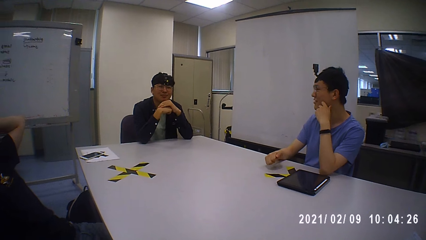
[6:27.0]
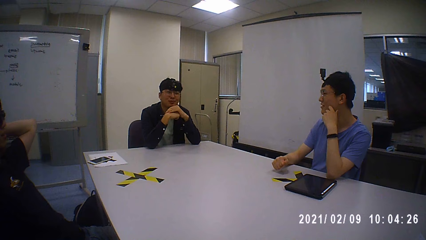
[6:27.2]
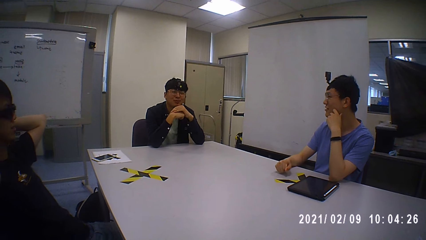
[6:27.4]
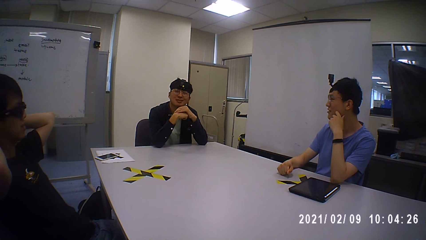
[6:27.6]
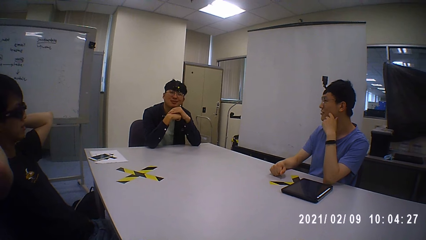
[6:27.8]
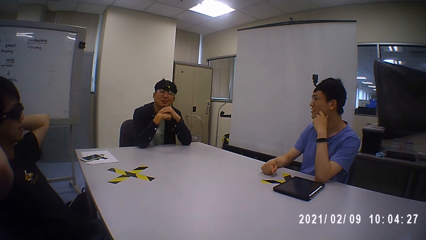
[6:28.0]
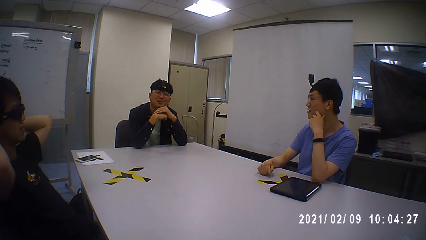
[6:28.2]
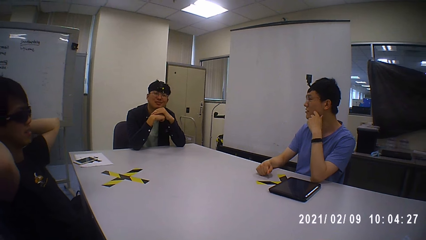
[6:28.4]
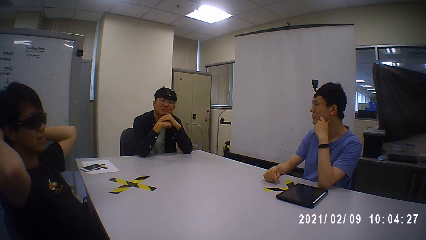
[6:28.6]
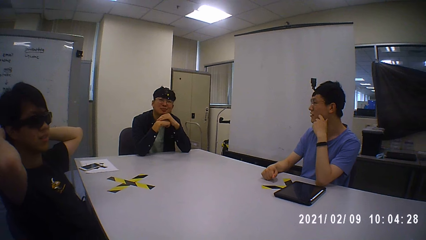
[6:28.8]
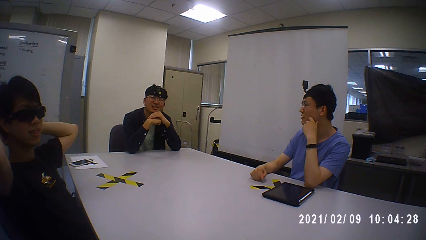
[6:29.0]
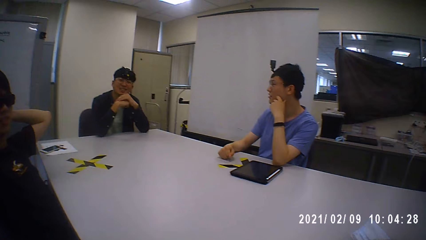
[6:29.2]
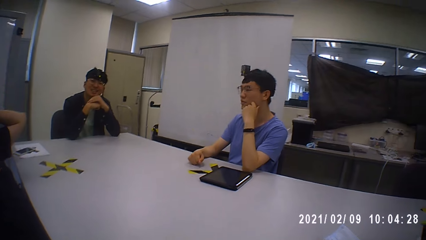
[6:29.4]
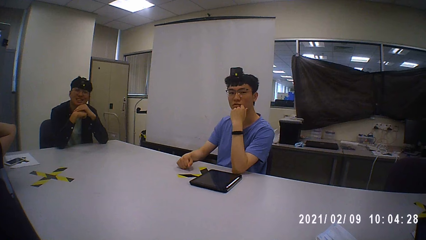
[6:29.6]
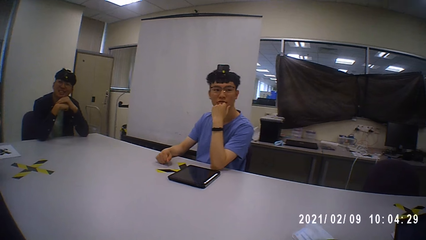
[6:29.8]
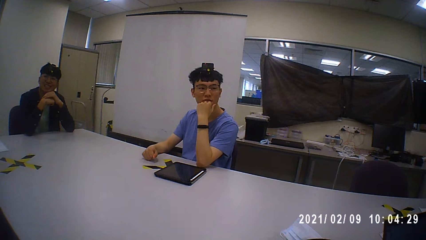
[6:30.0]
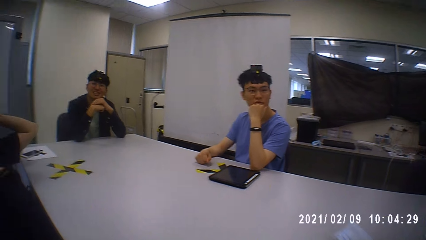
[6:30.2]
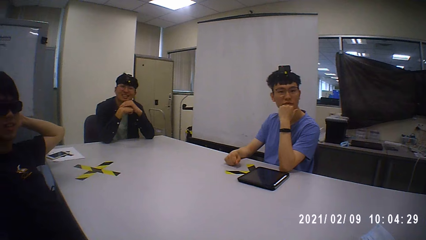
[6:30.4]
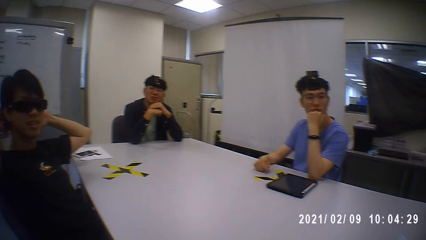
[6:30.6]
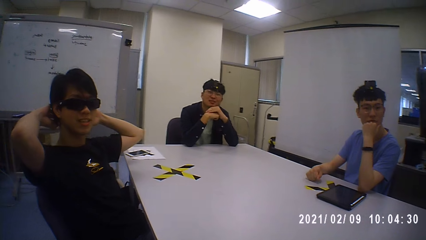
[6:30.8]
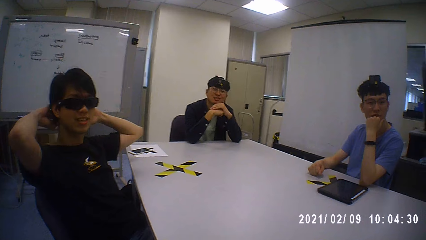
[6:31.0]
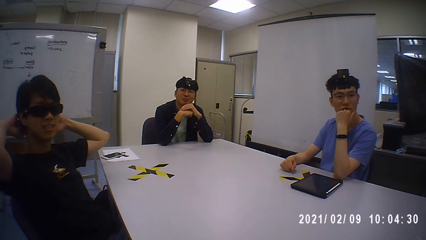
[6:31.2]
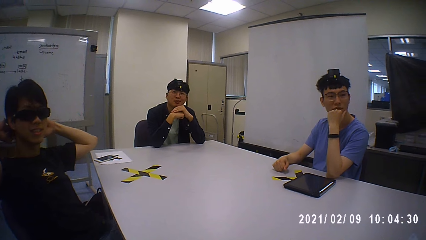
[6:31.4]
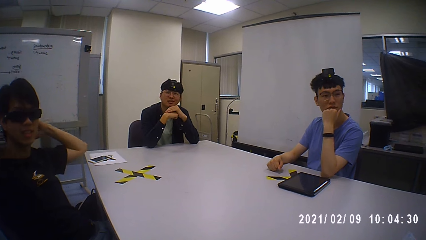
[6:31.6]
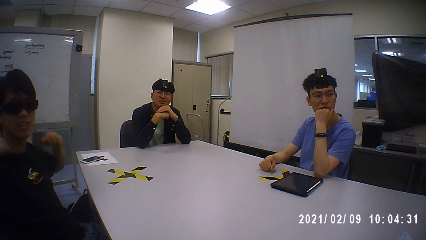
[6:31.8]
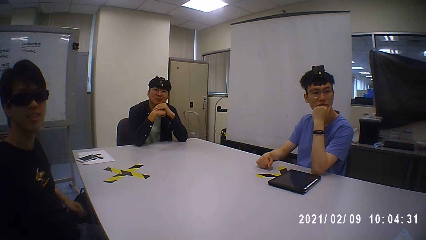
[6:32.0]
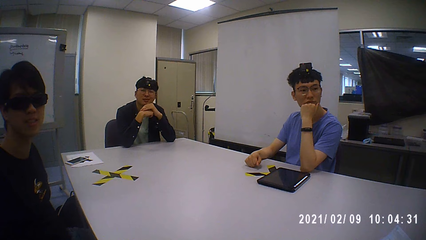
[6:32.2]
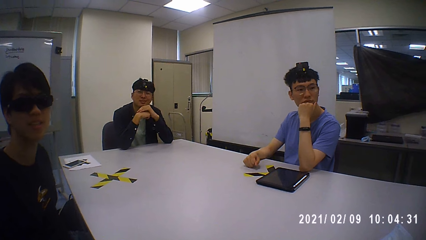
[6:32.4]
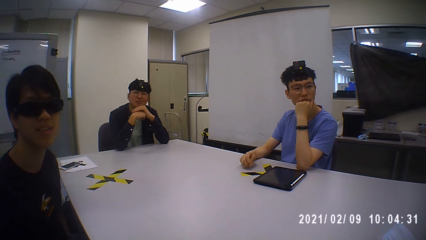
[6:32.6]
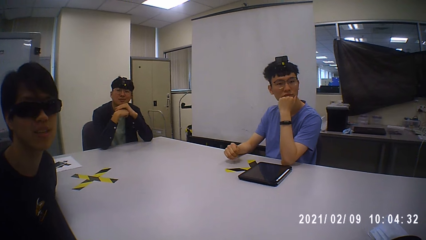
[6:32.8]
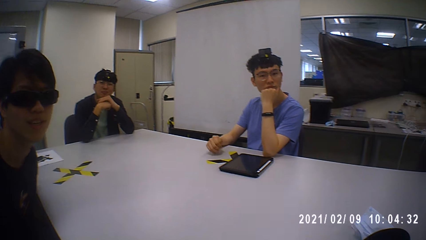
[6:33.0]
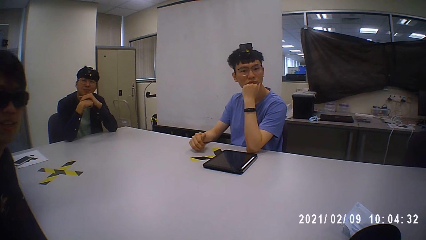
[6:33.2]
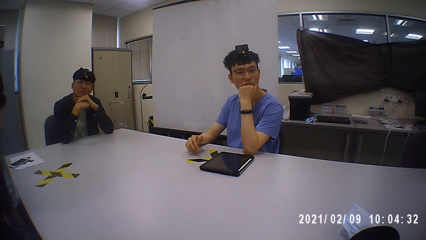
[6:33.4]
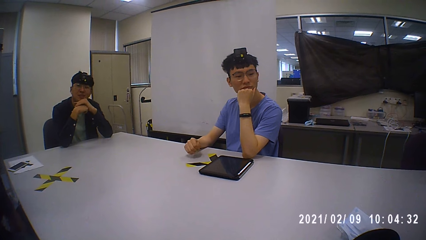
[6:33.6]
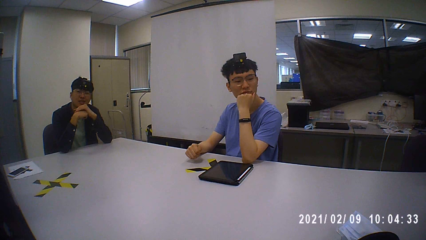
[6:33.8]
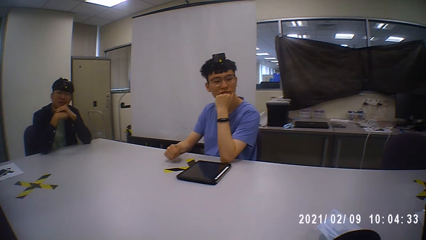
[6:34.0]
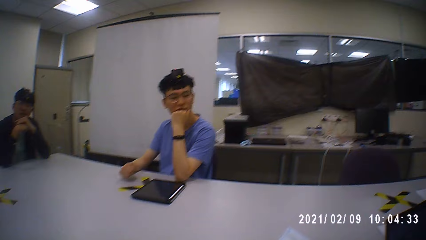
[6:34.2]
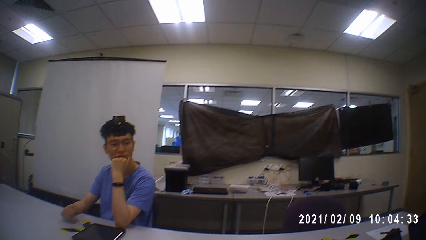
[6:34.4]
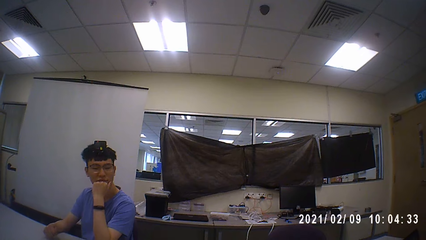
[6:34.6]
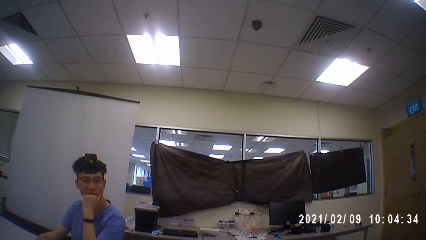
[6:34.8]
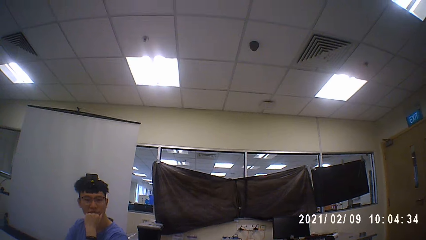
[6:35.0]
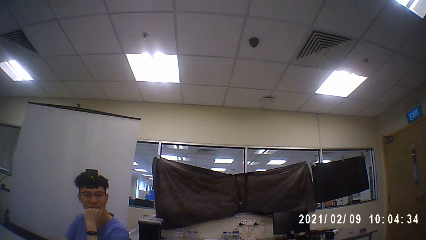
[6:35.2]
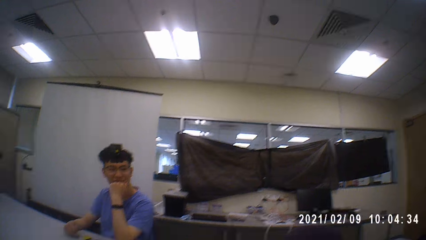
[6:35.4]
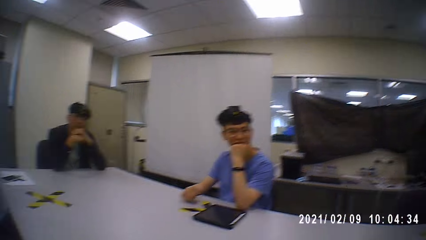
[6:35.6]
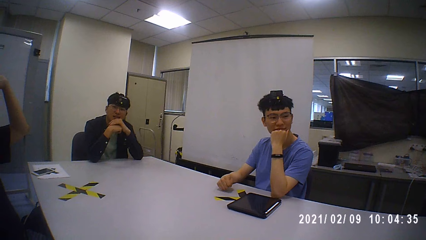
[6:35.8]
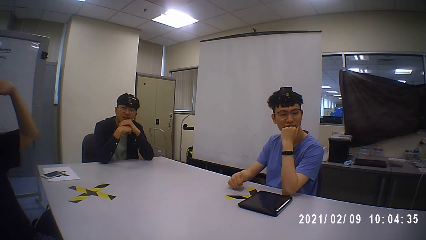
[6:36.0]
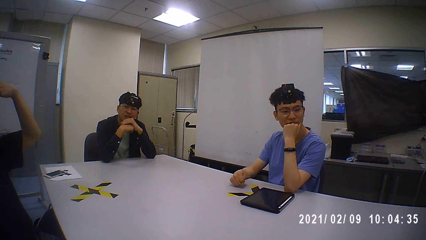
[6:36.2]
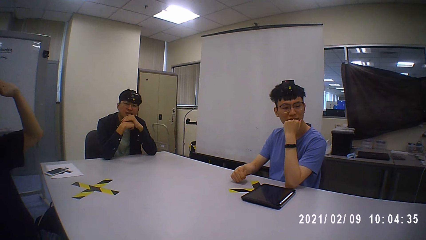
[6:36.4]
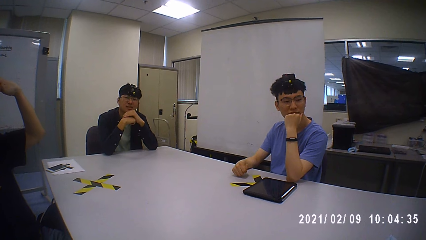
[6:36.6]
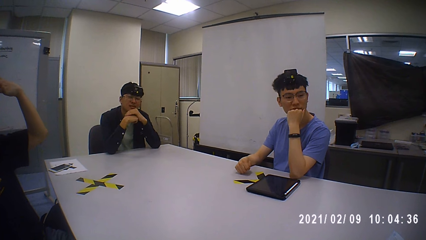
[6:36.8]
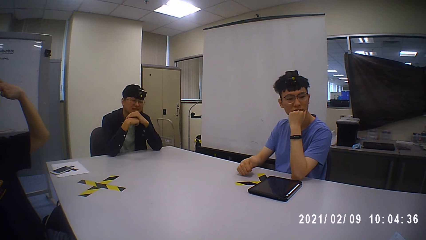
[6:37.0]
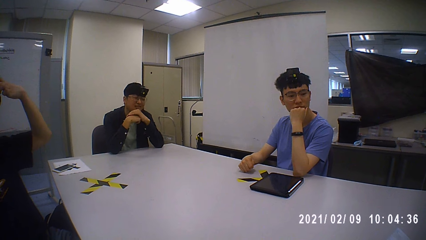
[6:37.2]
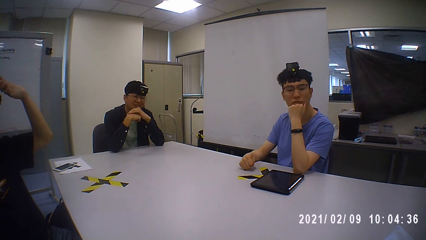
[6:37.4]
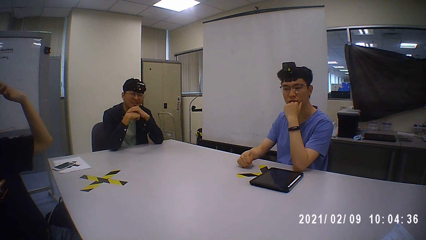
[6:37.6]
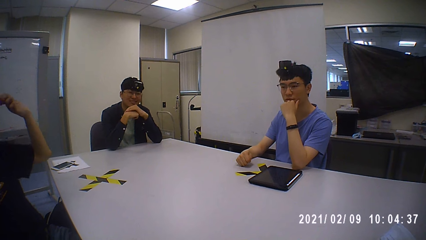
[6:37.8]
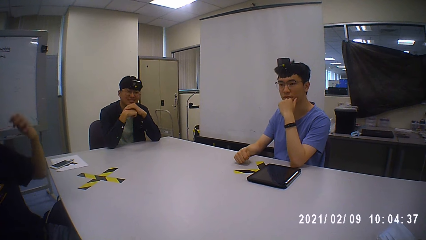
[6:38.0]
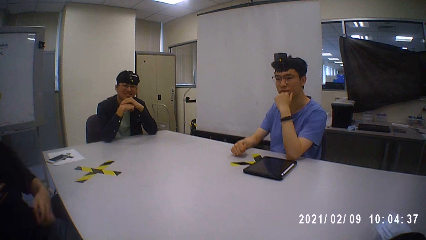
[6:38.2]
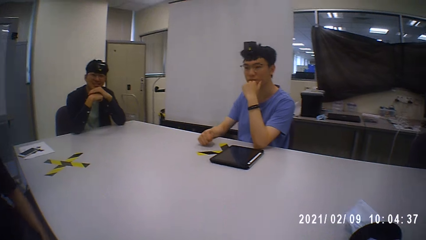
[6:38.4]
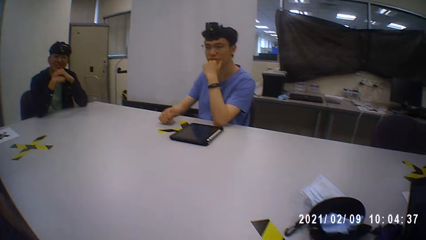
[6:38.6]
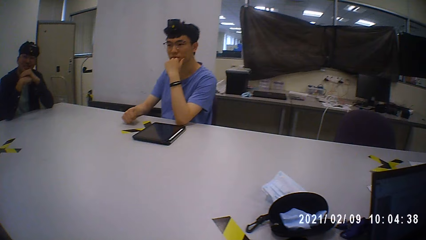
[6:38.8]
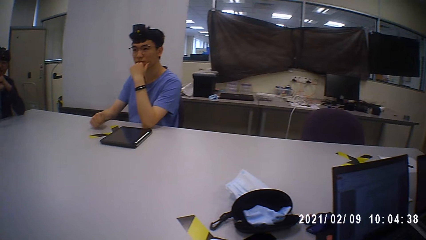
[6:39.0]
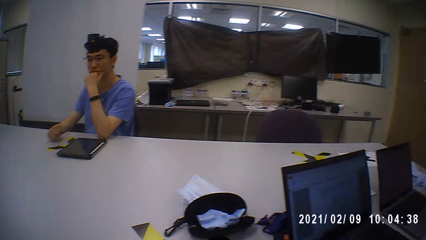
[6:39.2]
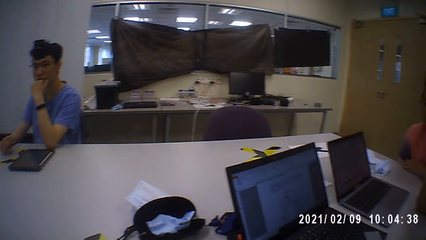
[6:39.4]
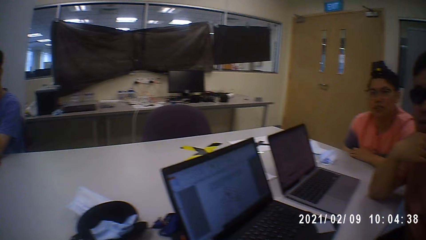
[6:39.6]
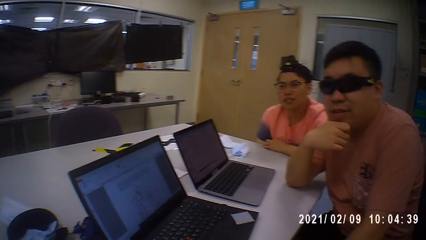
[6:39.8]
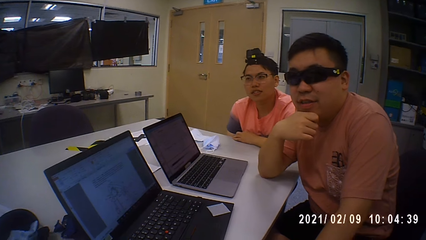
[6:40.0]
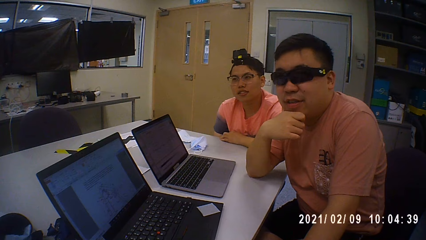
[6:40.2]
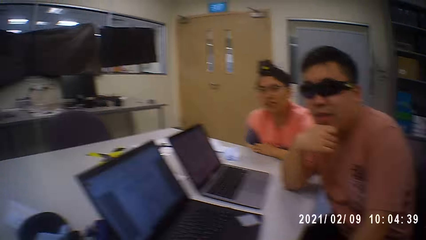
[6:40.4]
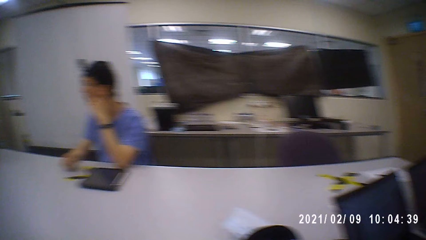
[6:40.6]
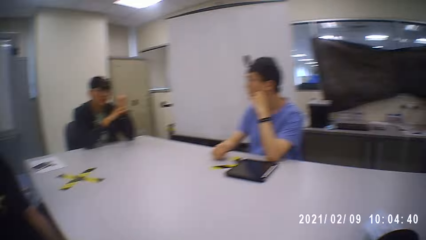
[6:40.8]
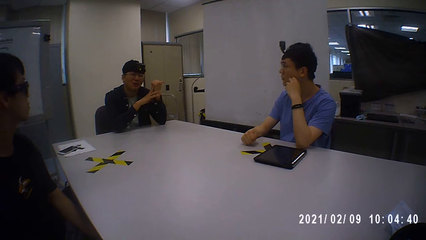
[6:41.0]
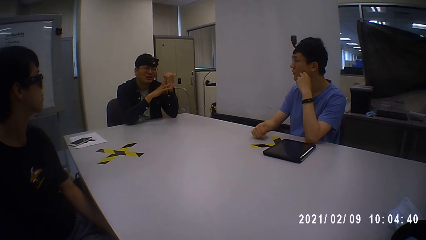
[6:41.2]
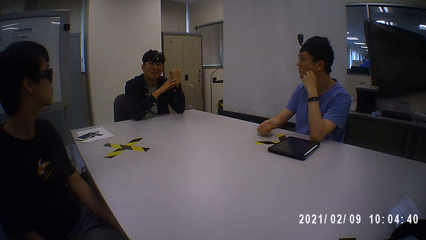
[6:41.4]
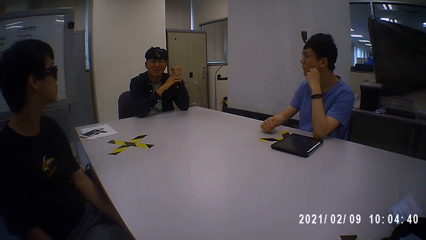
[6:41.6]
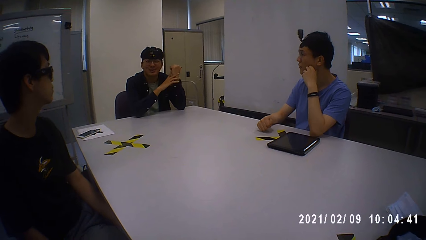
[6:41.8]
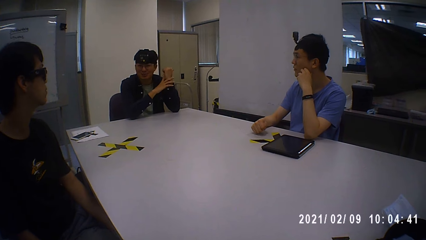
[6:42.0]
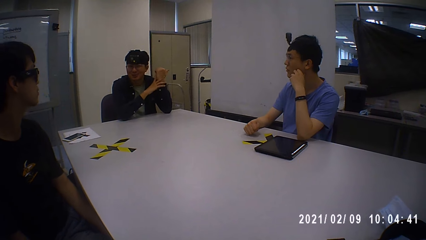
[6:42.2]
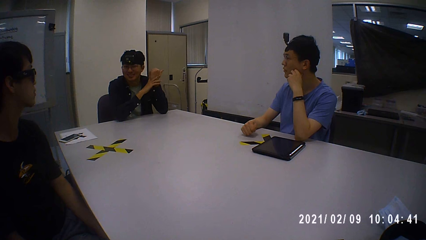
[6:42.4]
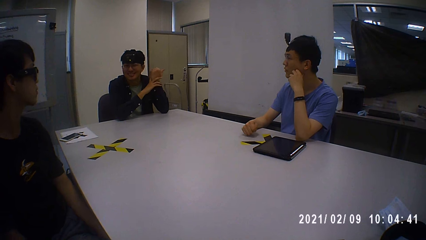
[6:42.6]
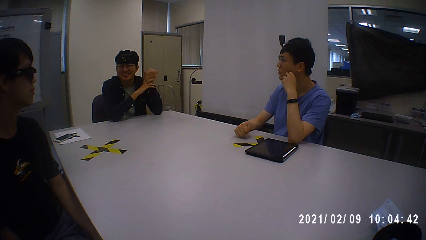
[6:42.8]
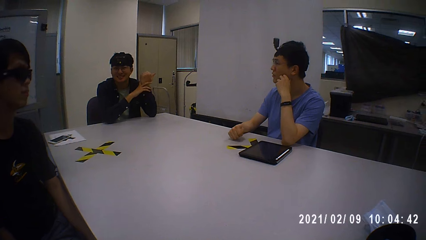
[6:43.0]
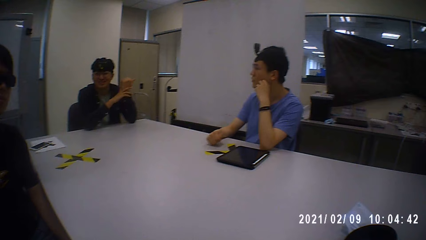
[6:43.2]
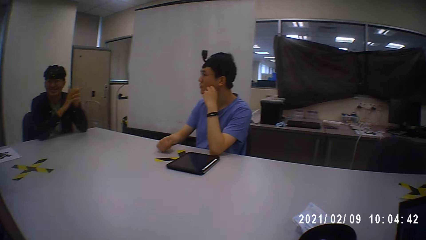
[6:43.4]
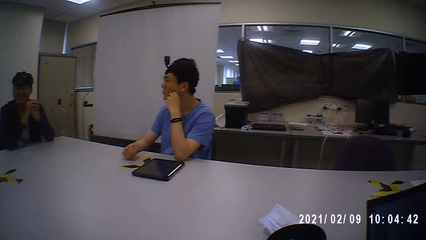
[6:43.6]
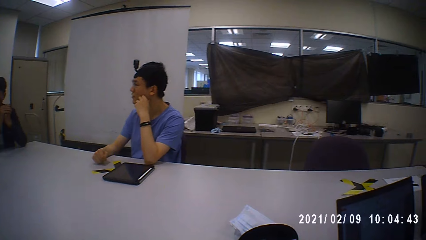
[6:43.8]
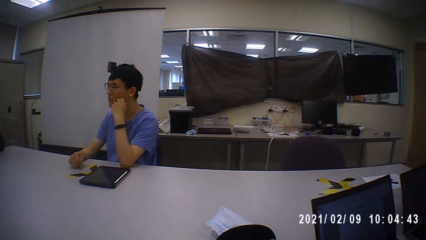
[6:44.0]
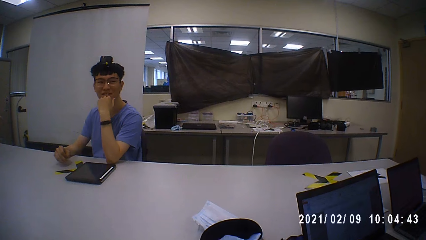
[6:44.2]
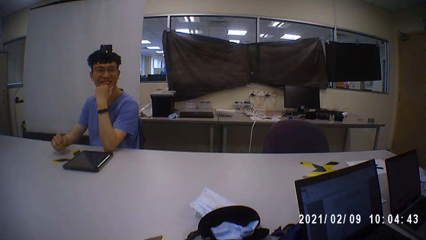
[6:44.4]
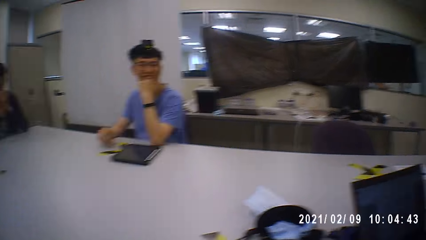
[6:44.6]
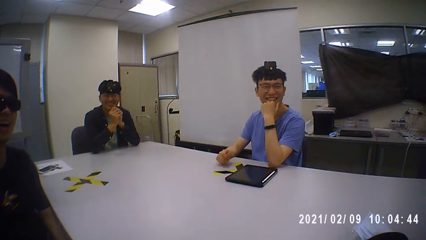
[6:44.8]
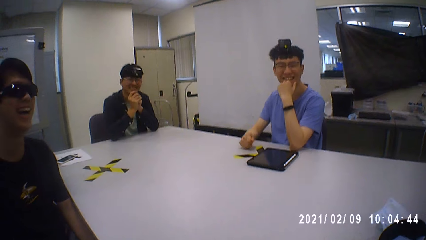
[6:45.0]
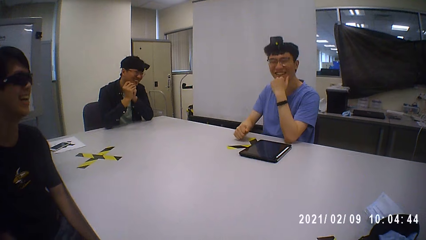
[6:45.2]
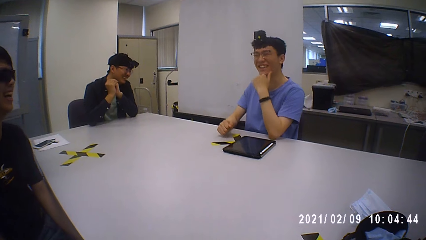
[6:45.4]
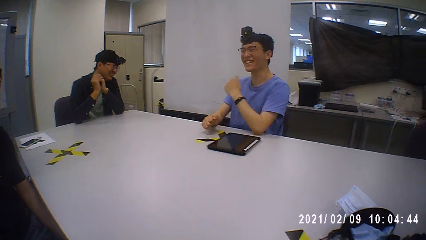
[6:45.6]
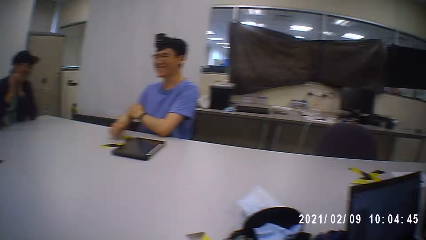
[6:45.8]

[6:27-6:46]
A man places both hands behind his head. The camera wearer converses. Another man nods his head. A third man nods his head. The third man talks.
